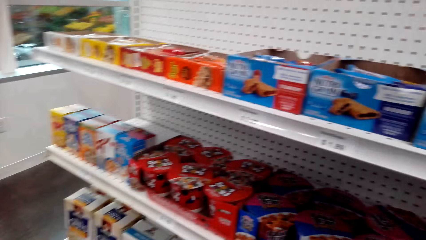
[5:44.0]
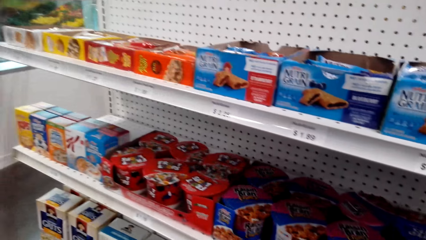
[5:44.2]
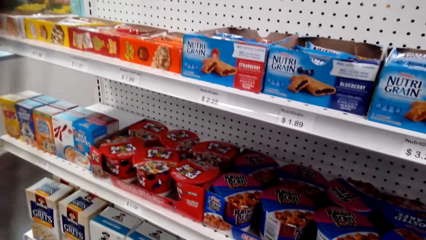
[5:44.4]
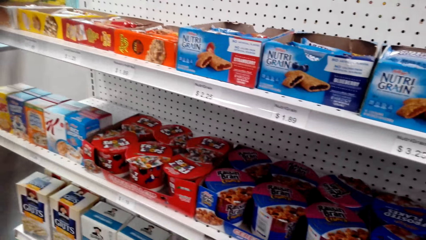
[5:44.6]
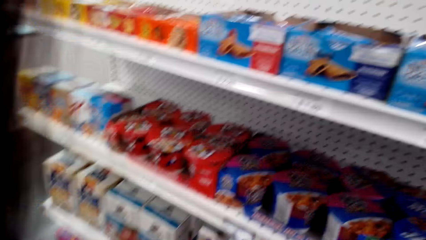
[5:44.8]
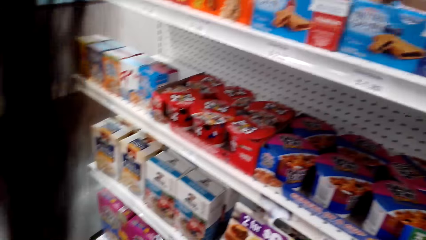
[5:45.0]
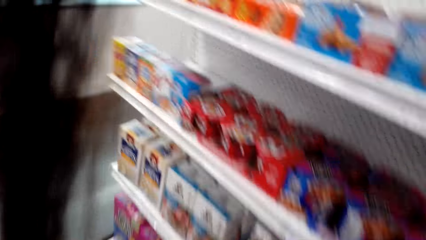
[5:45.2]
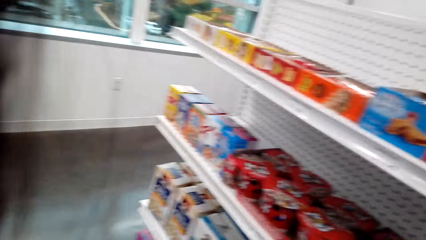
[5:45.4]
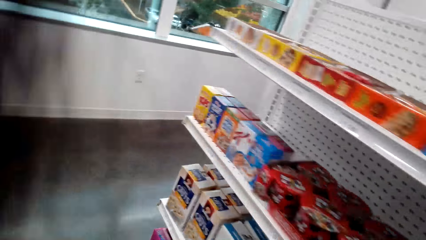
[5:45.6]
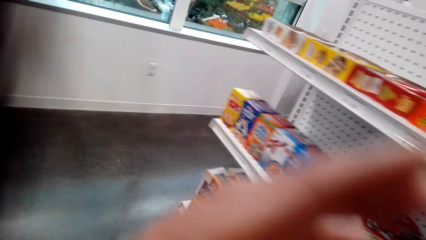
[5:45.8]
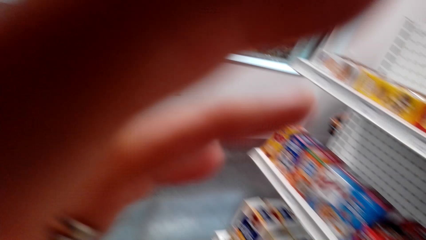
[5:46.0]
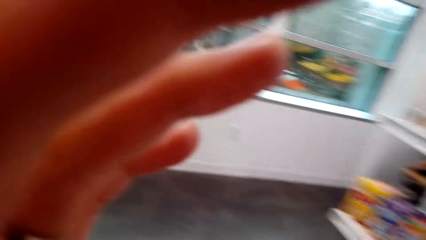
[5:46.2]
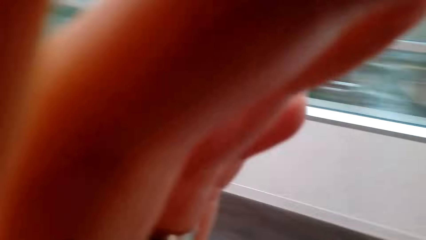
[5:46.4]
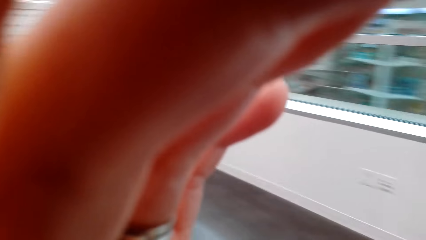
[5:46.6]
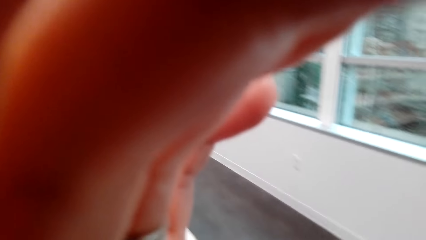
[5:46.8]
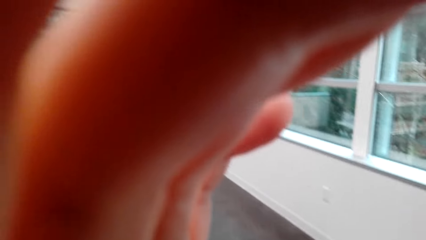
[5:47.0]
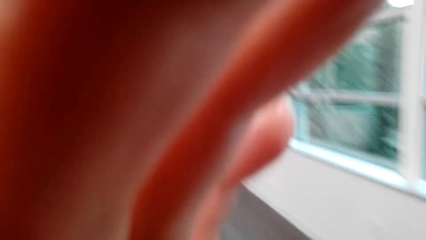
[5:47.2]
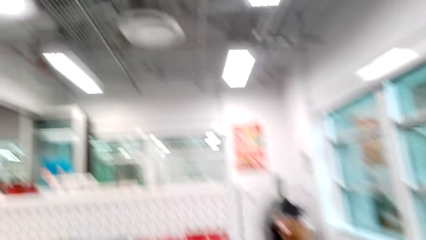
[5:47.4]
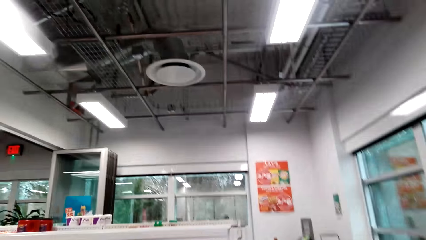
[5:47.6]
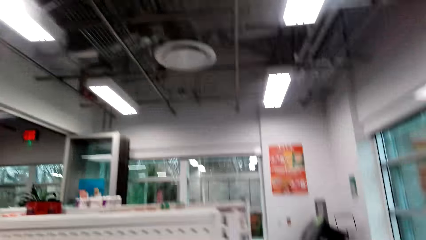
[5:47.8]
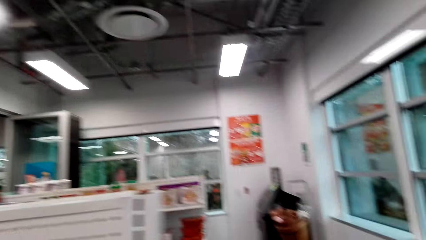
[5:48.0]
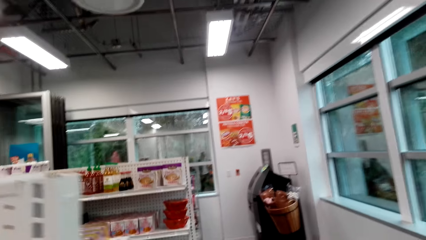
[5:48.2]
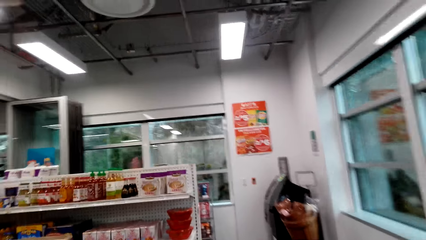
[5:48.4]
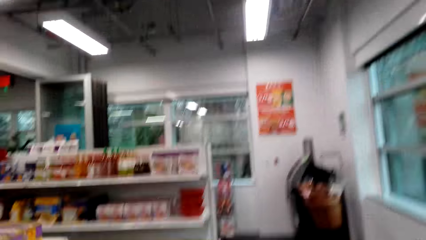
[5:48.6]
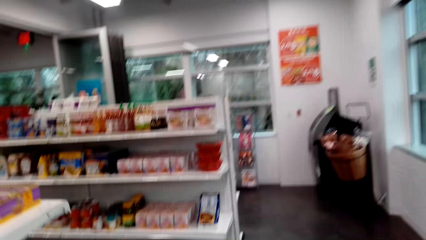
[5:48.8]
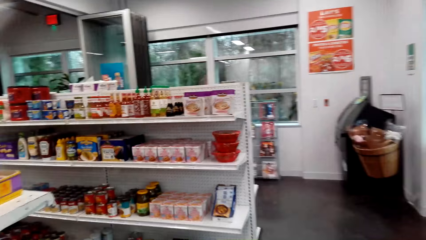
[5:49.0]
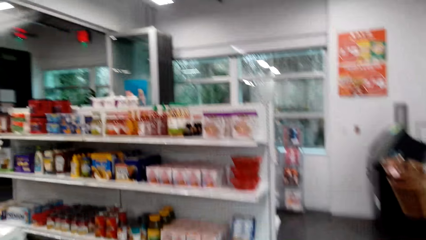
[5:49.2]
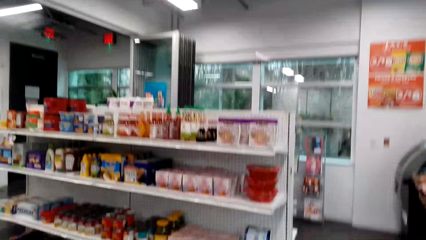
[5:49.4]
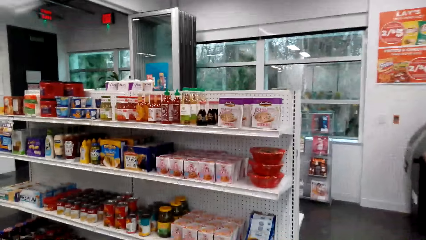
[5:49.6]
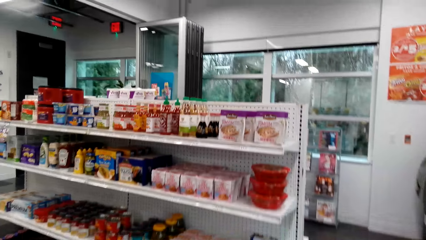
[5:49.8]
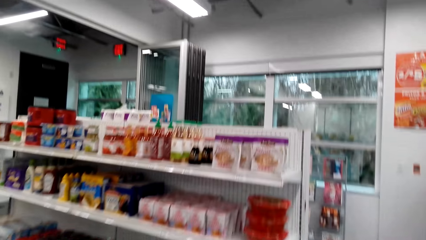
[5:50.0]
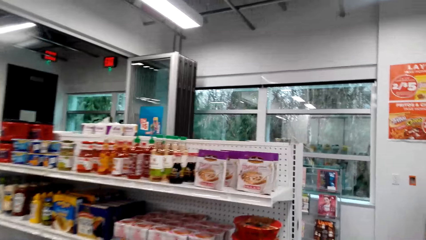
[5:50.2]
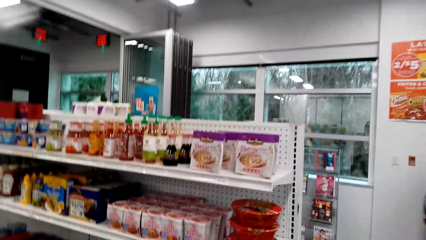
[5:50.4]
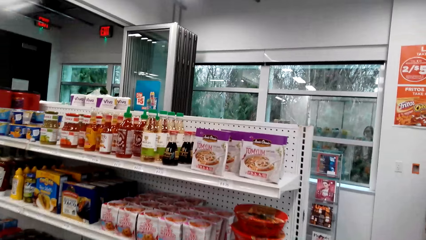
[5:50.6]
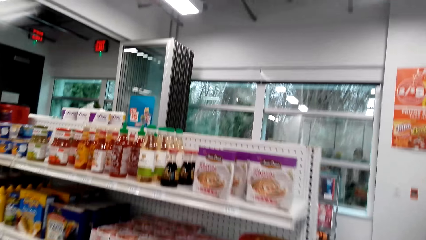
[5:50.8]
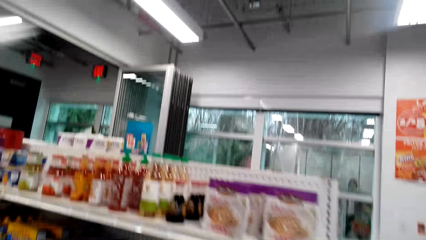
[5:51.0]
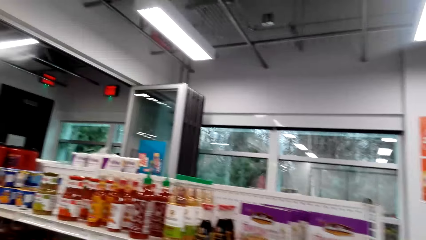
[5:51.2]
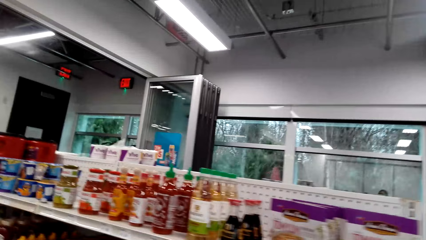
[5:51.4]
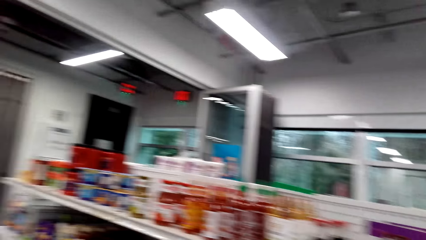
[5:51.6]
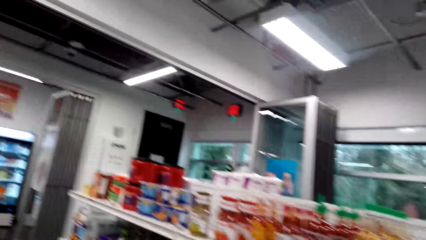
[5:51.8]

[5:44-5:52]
The camera wearer touches something.

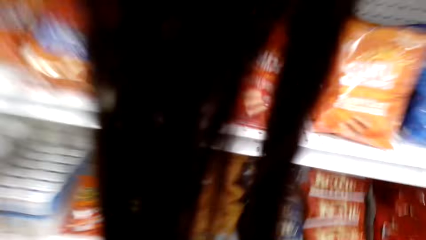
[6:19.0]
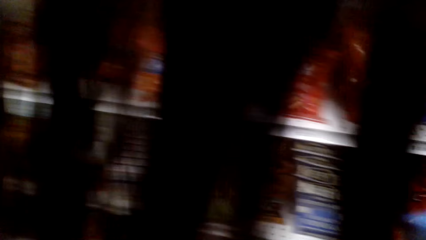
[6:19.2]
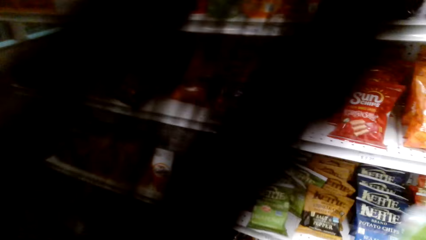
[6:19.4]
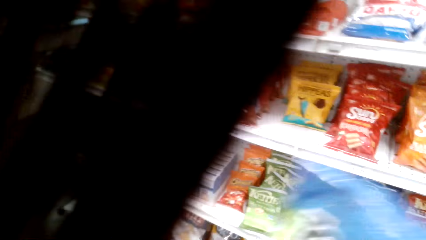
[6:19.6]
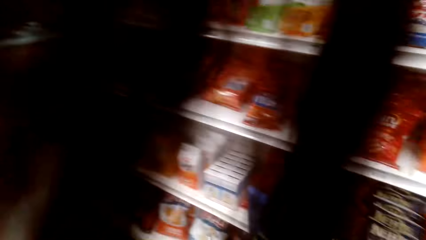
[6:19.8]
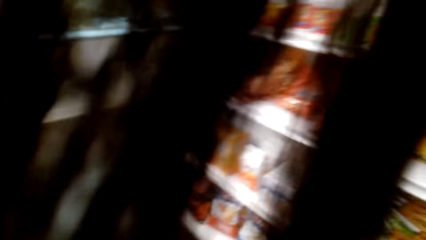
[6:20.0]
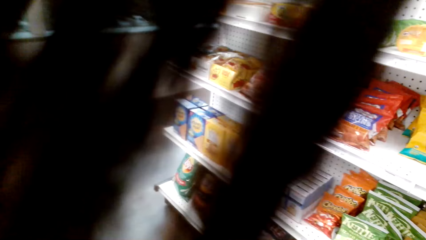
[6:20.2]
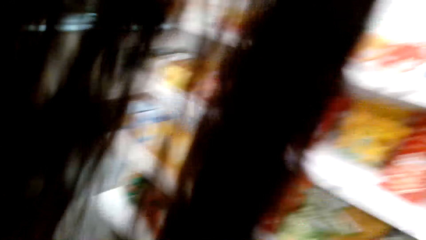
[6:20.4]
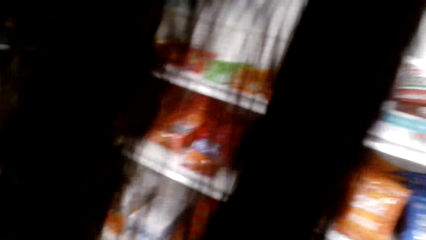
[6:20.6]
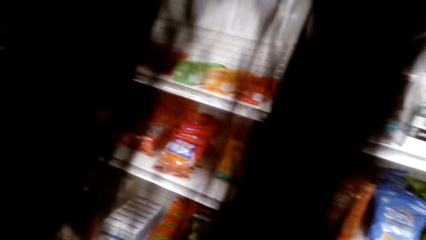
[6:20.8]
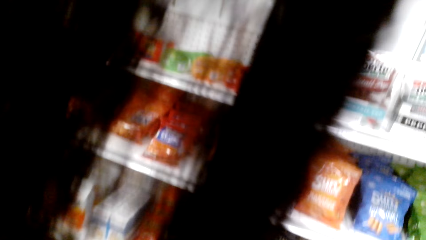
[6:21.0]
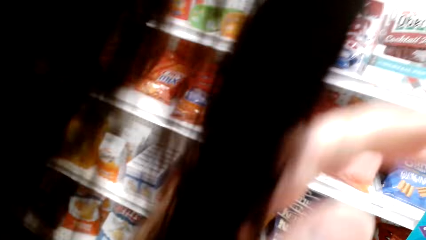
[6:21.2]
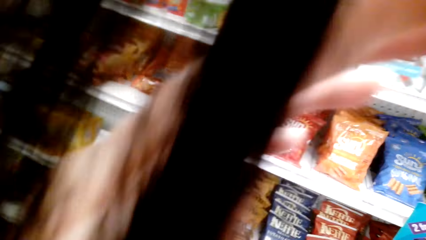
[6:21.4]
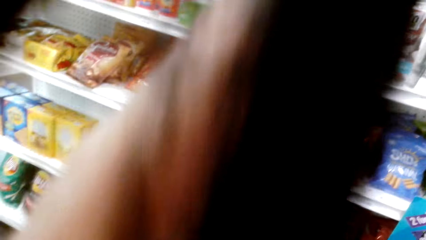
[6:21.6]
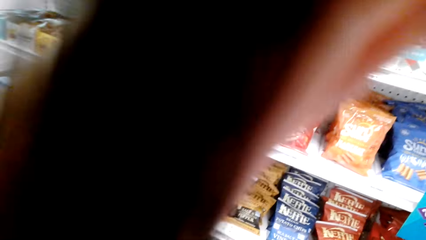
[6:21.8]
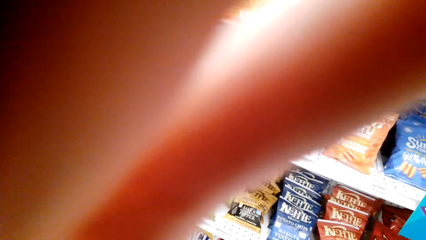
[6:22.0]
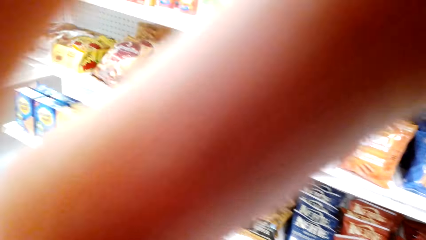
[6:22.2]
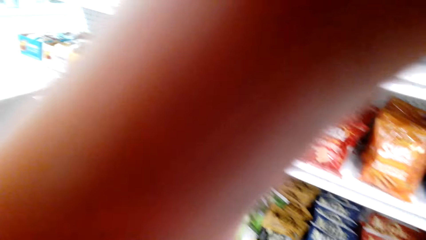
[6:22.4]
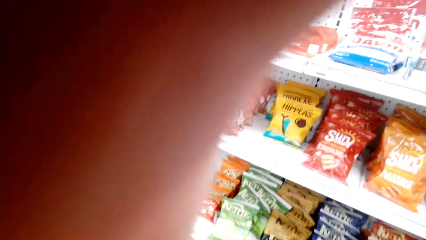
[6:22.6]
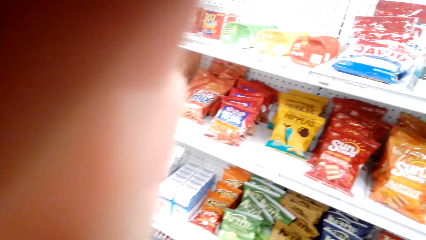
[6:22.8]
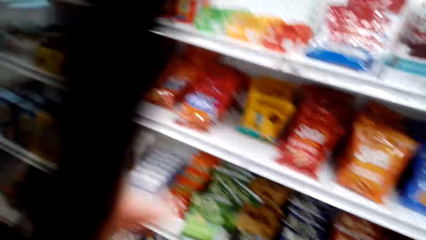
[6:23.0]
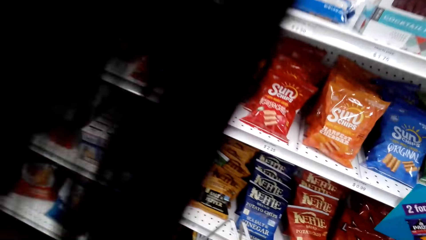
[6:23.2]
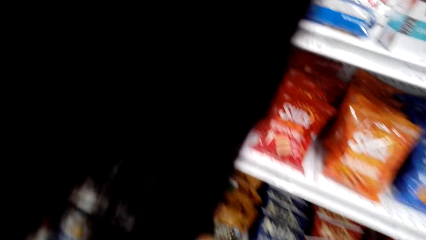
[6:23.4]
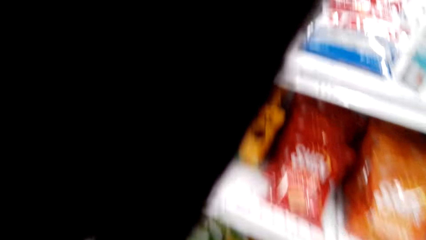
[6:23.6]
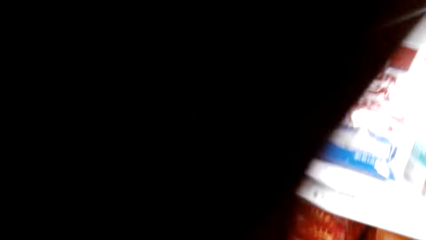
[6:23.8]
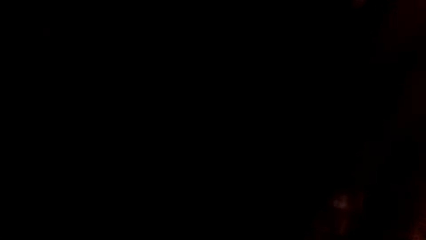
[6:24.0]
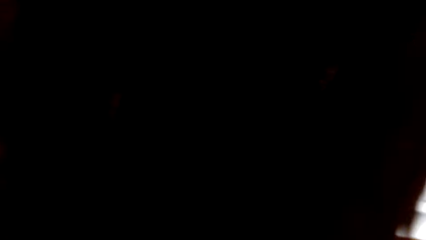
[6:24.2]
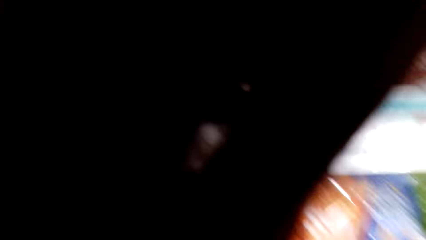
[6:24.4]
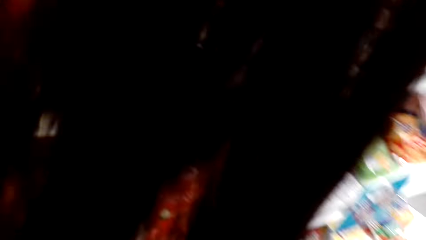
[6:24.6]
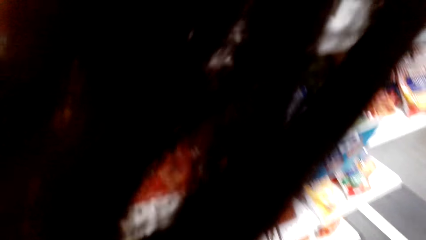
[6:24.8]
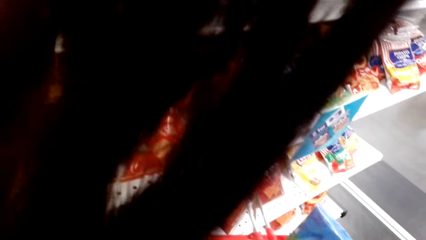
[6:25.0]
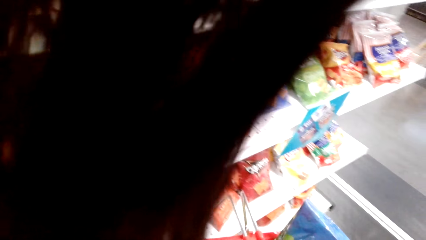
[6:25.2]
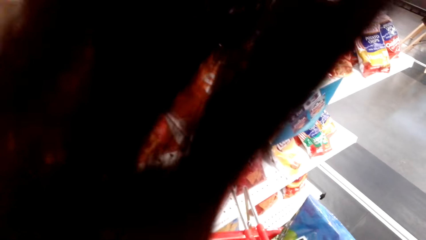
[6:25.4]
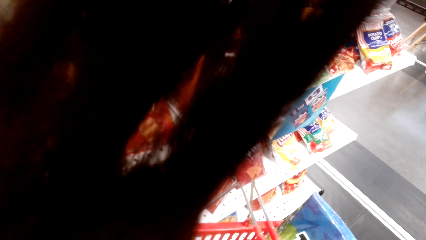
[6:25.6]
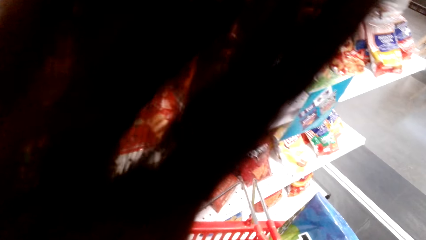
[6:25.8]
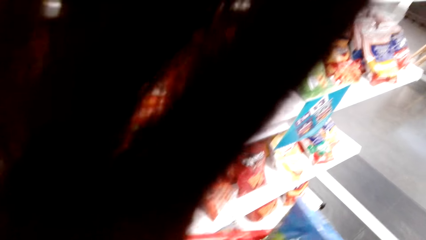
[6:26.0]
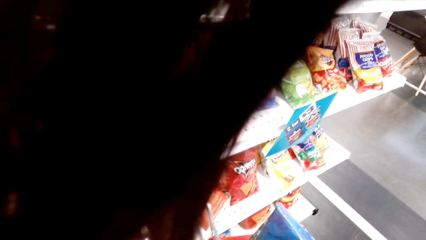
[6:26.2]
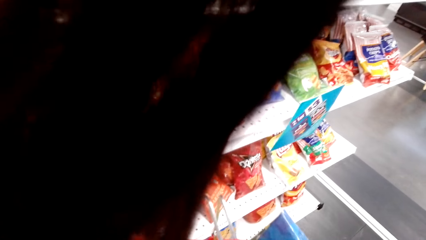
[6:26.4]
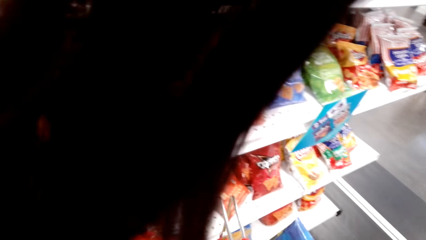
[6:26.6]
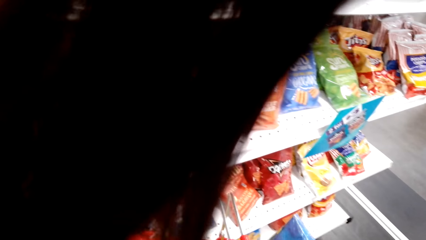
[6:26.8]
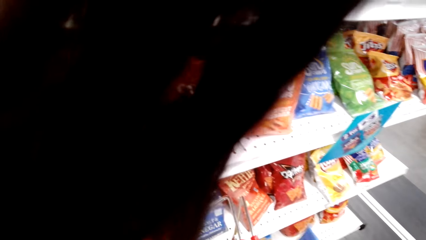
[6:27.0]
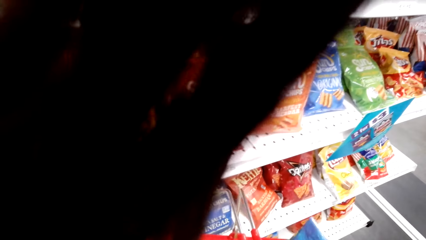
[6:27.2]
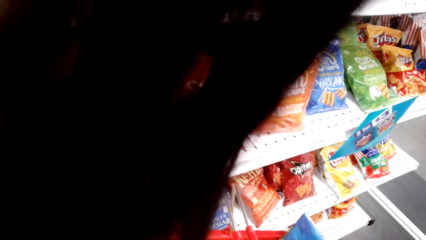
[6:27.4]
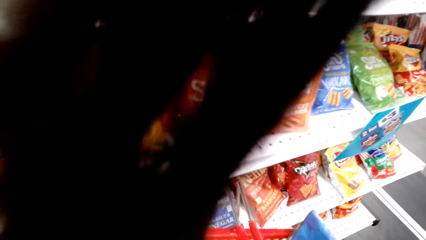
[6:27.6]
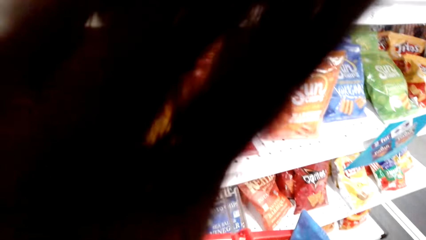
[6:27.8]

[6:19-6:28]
The camera wearer puts something in the tray. They touch something.
